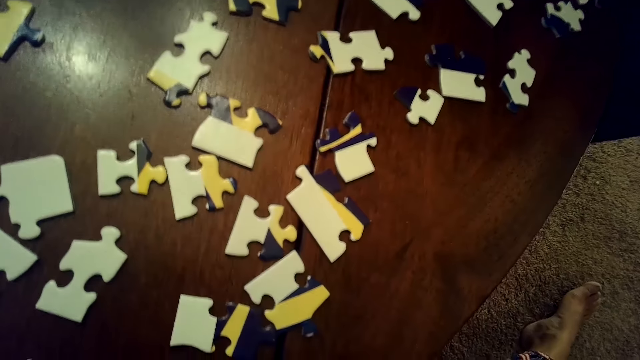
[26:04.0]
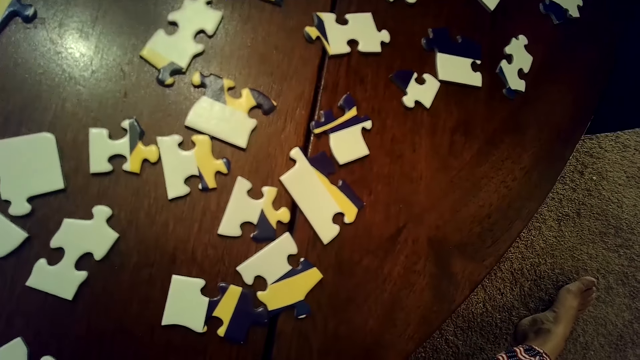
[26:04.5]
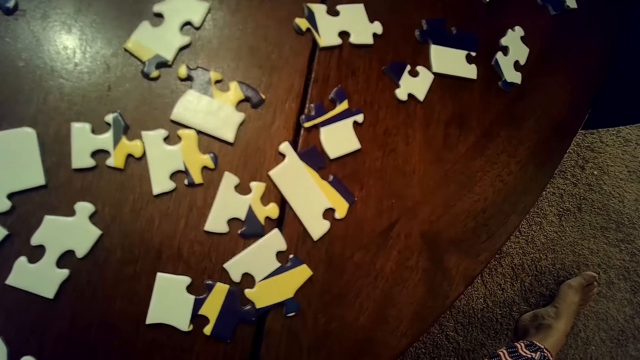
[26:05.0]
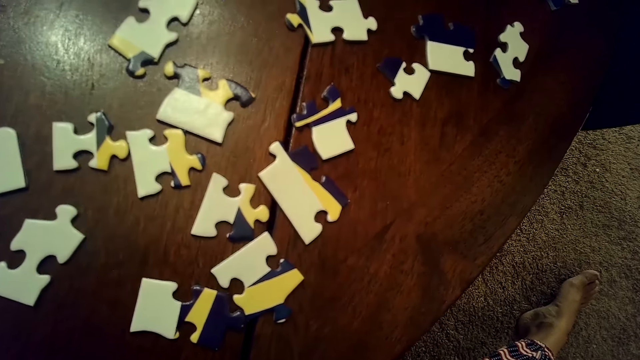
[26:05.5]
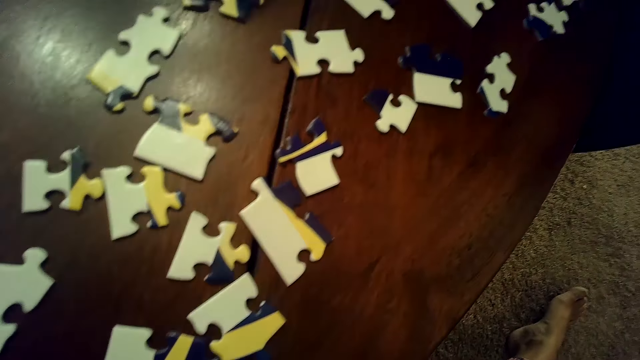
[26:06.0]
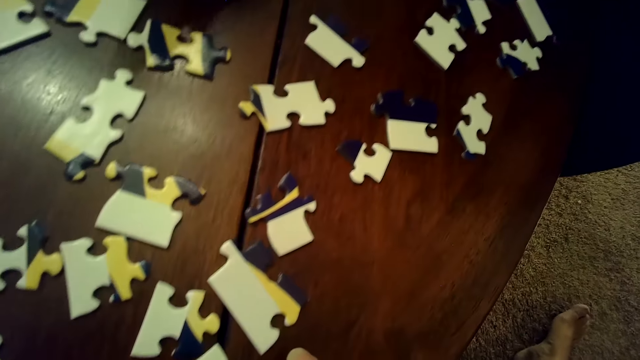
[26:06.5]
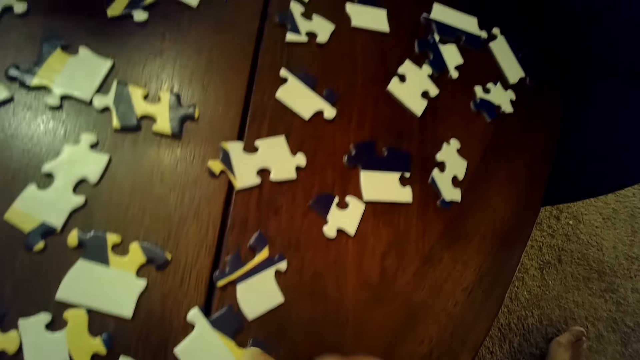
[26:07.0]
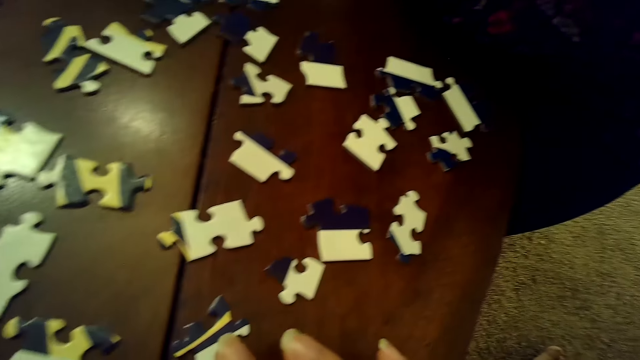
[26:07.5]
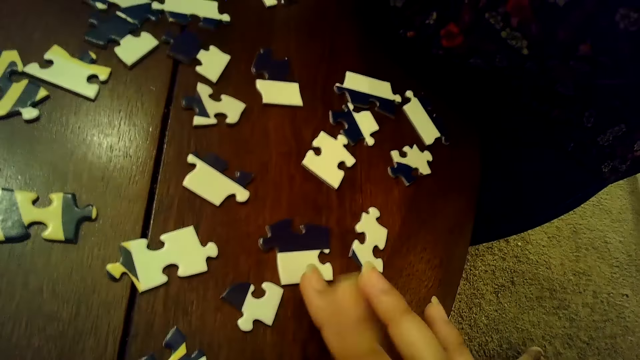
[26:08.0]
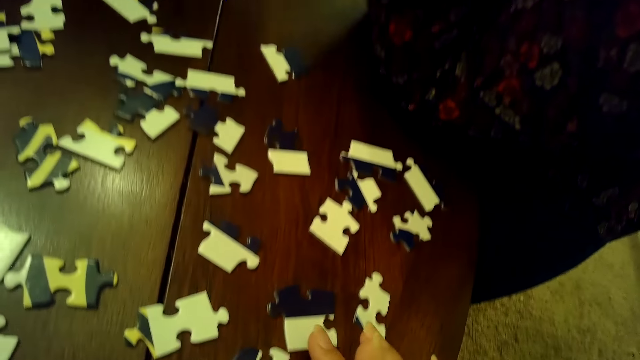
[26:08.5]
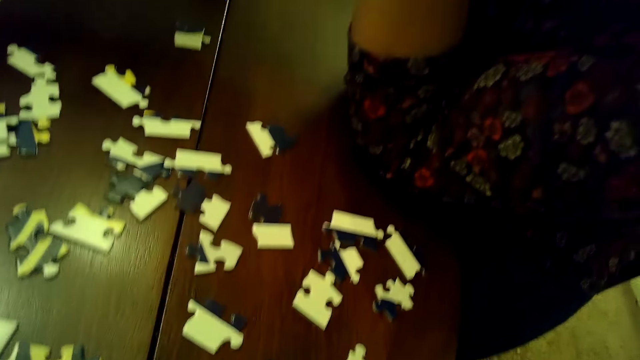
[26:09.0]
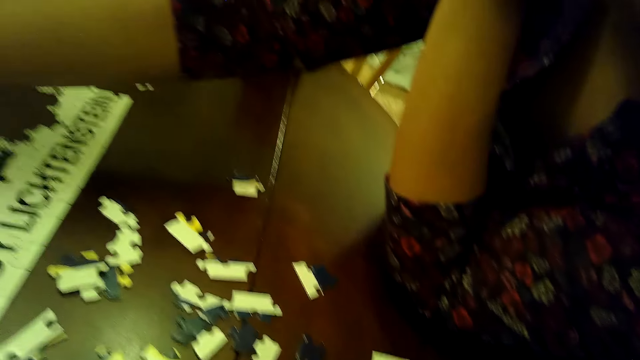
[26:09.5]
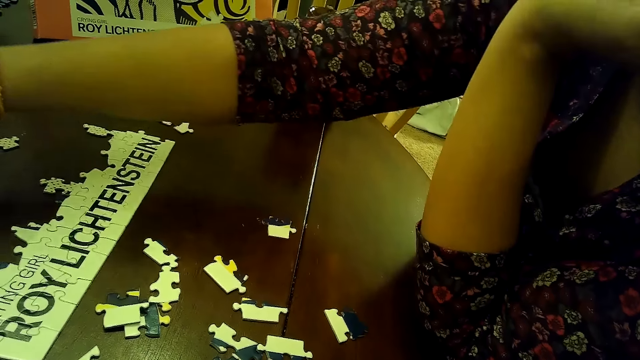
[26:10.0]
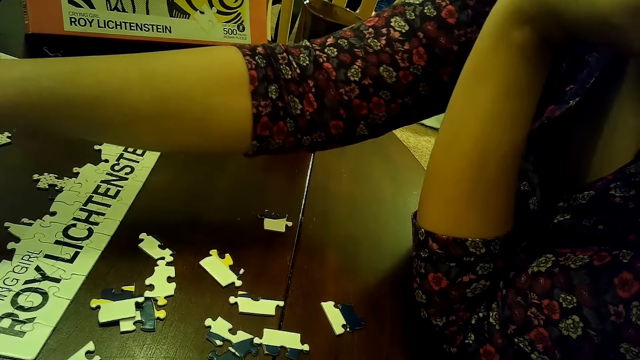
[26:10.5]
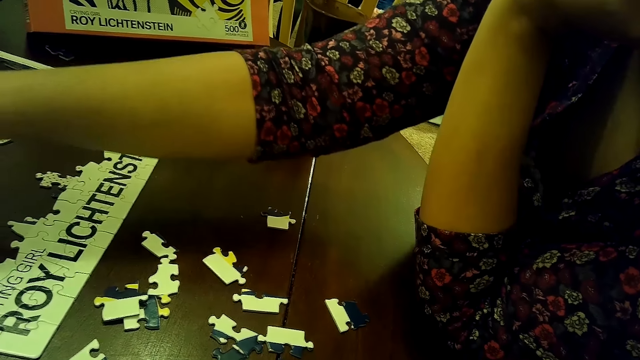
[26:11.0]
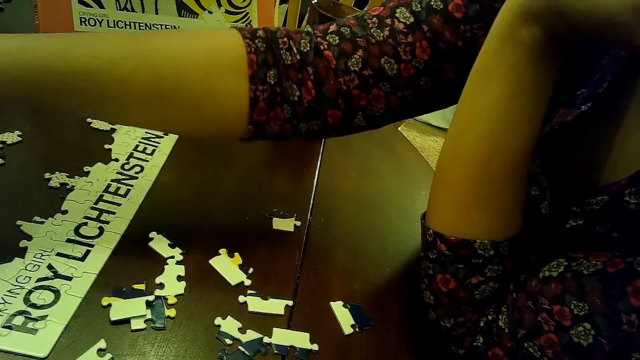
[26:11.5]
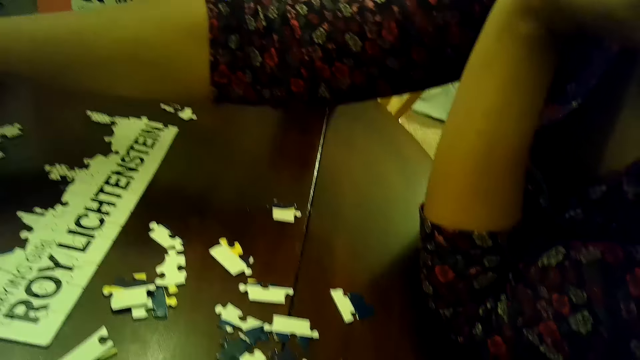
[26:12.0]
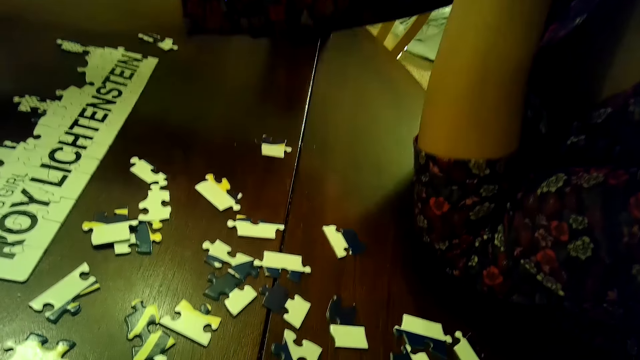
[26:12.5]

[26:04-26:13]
The camera wearer stares around the room. She touches a piece of the jigsaw puzzle on the table with her right hand. She touches it again. A woman inserts the piece of jigsaw puzzle into the tile on the table with her right hand.

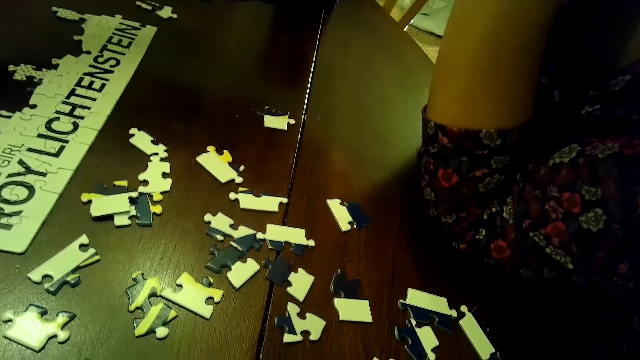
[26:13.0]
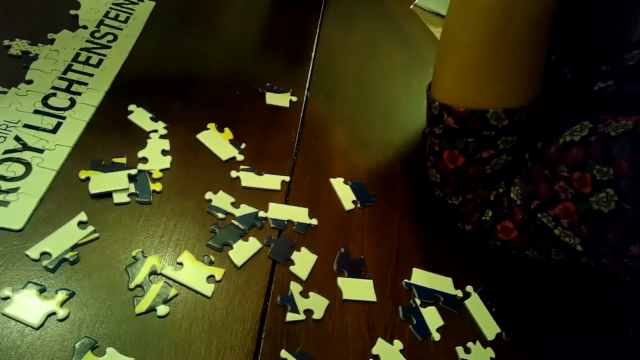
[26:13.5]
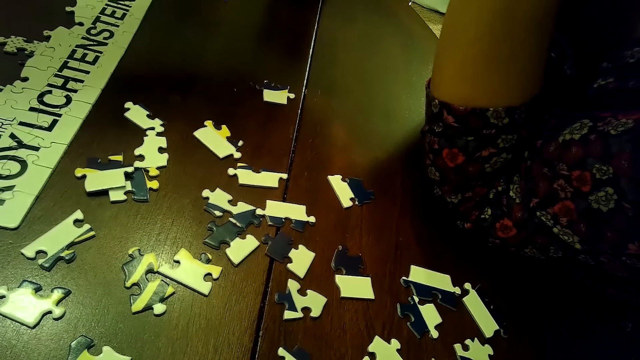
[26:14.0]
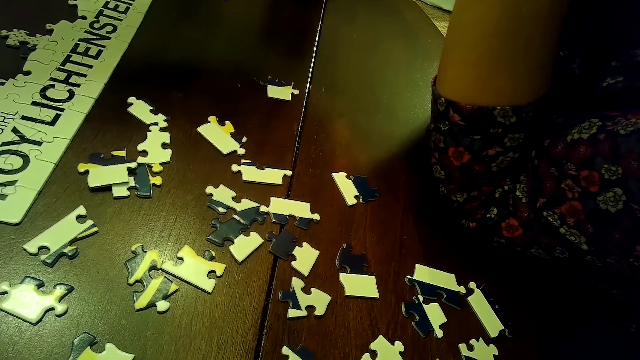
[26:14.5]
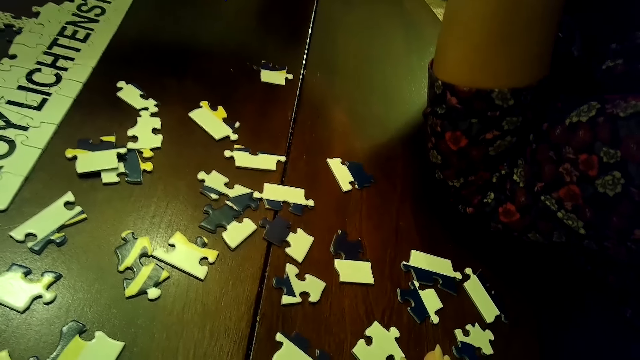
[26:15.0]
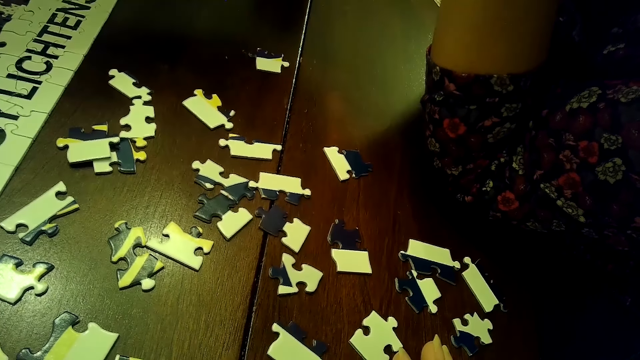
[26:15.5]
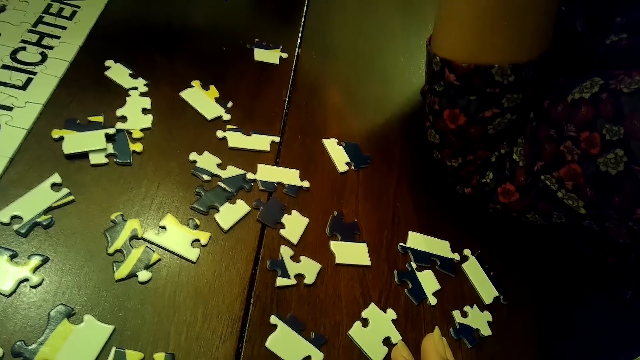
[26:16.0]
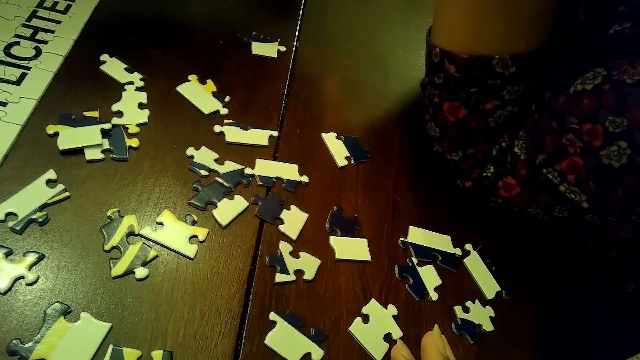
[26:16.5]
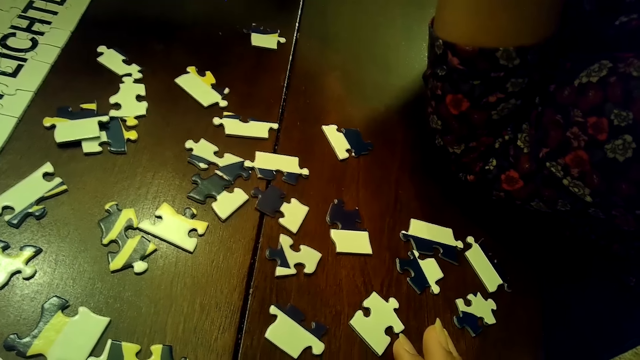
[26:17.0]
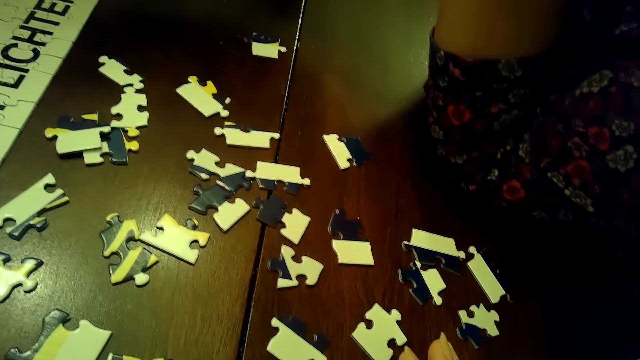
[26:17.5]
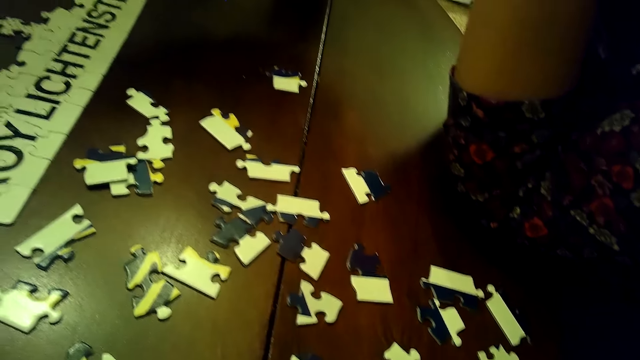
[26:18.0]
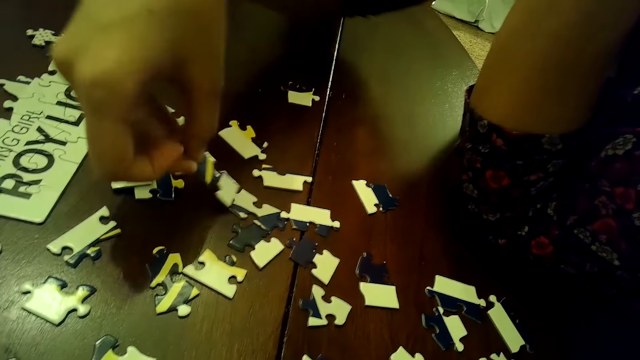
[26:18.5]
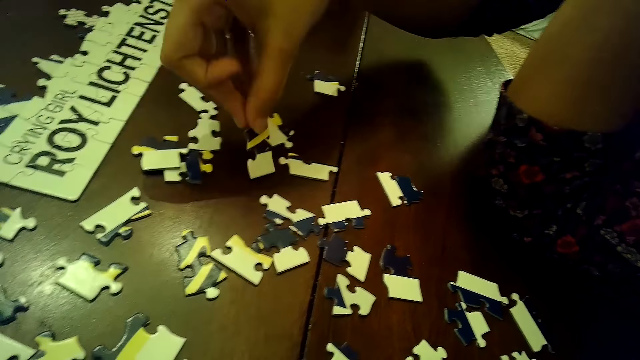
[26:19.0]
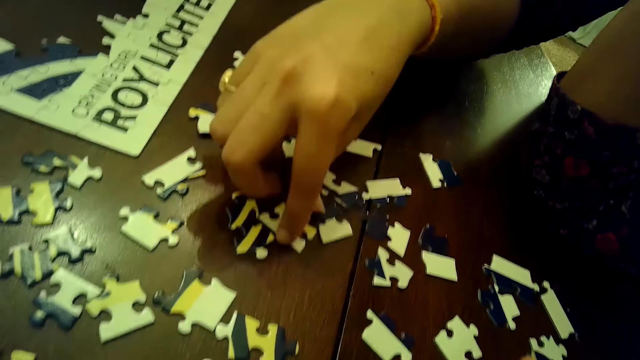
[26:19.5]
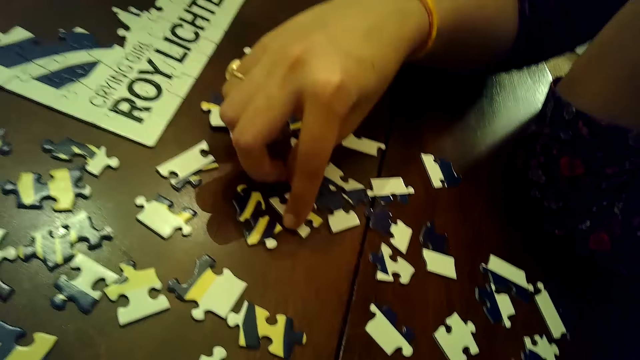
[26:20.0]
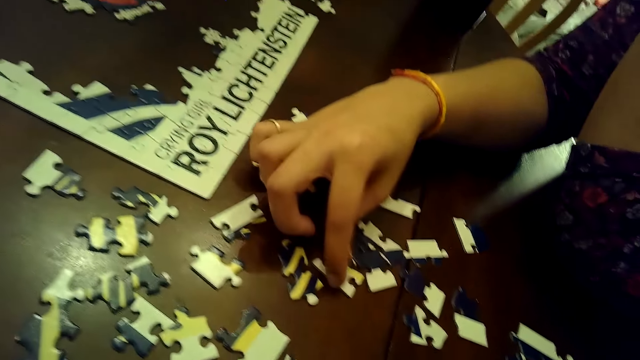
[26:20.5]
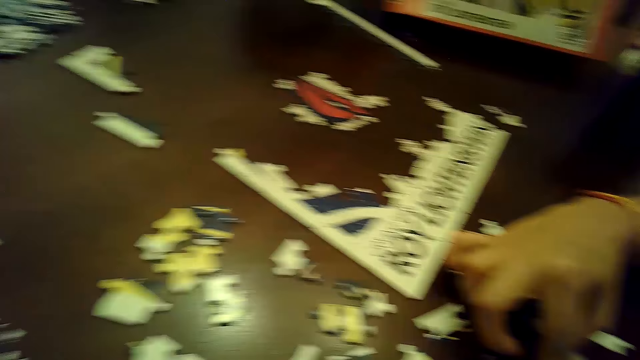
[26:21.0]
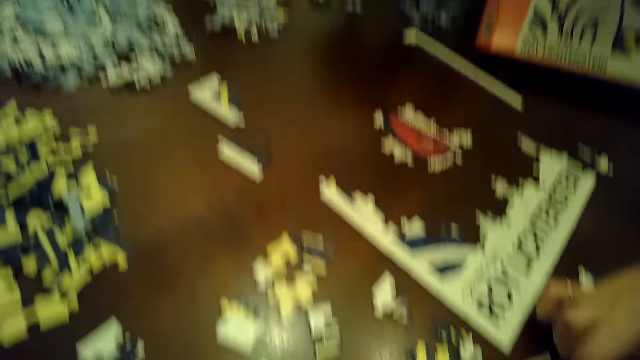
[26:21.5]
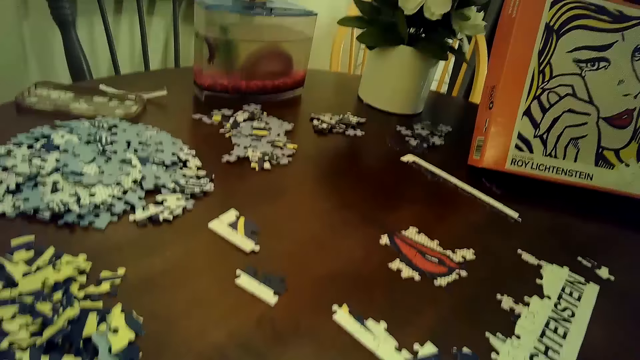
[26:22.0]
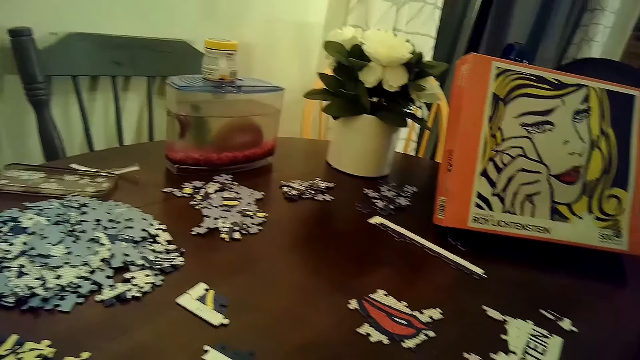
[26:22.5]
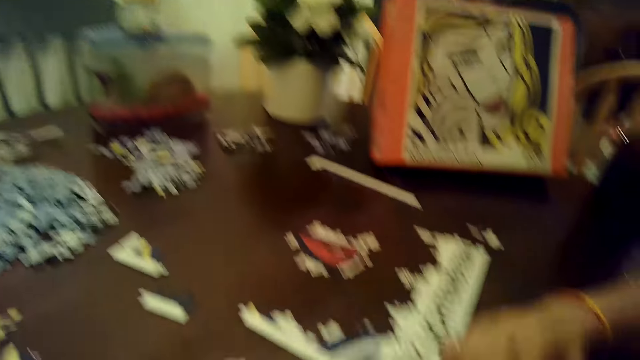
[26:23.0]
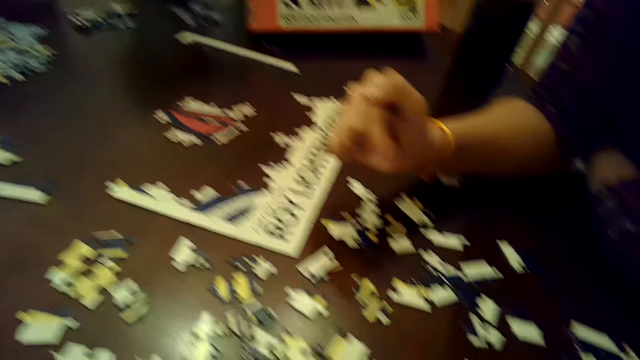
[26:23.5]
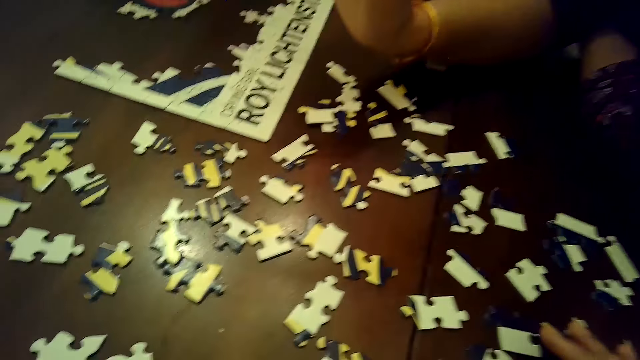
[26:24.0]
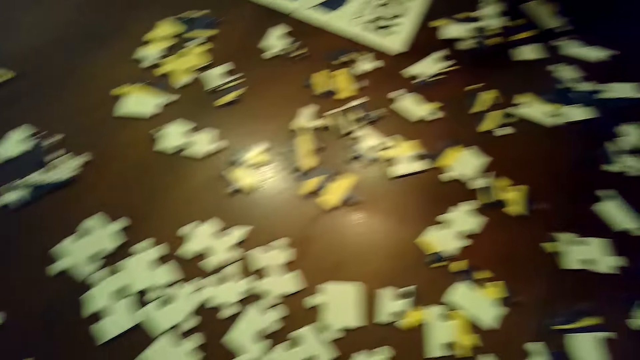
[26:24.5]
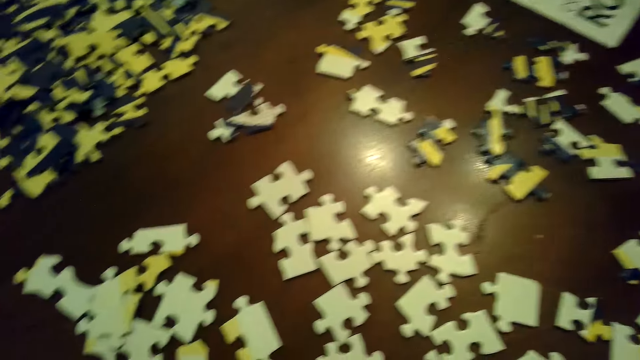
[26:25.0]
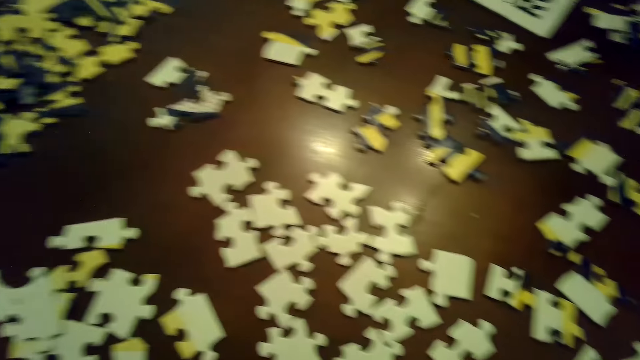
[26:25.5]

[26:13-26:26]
A woman arranges a card on the table. The woman drops the piece of jigsaw puzzle on the table with her right hand. She touches a piece of the jigsaw puzzle on the table with her right hand.
